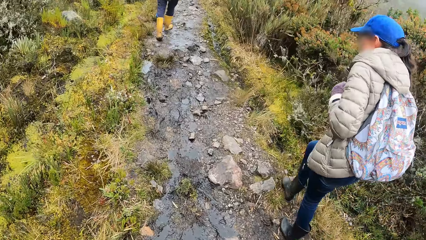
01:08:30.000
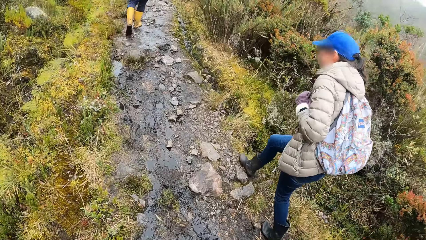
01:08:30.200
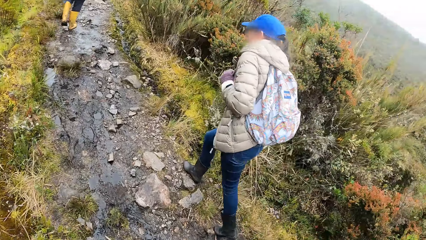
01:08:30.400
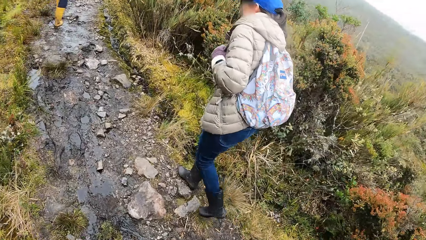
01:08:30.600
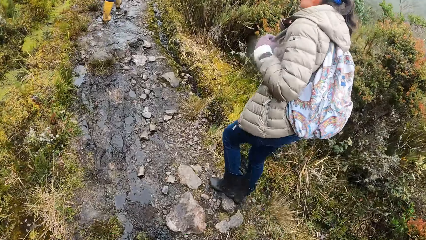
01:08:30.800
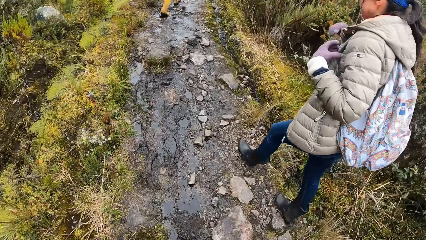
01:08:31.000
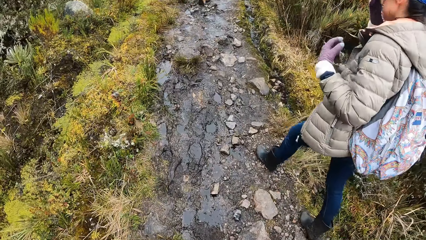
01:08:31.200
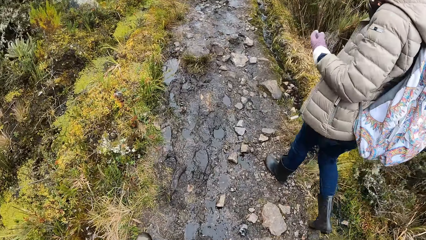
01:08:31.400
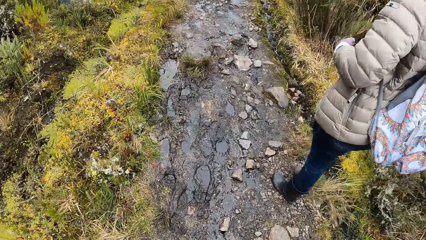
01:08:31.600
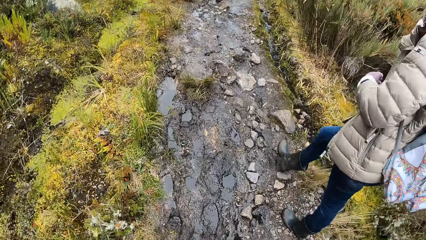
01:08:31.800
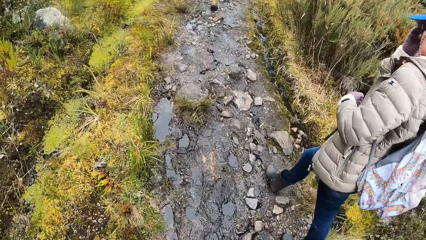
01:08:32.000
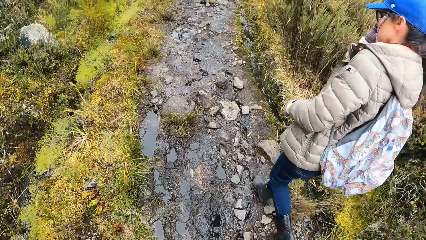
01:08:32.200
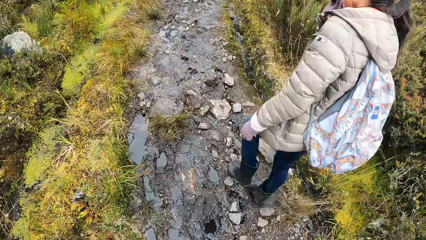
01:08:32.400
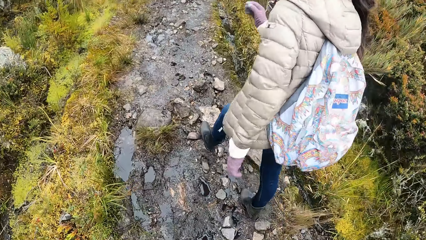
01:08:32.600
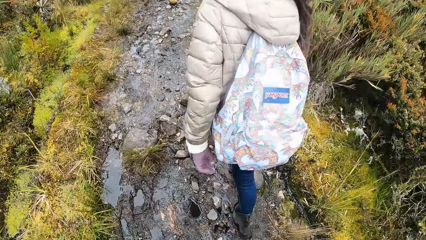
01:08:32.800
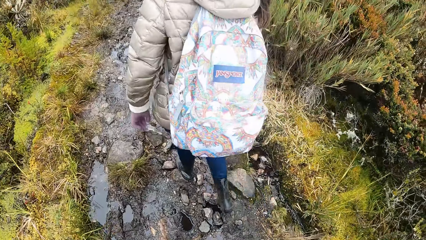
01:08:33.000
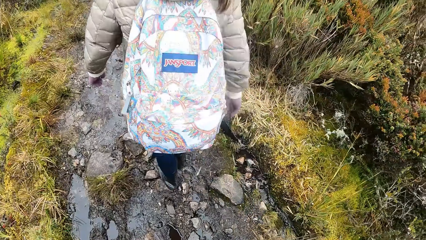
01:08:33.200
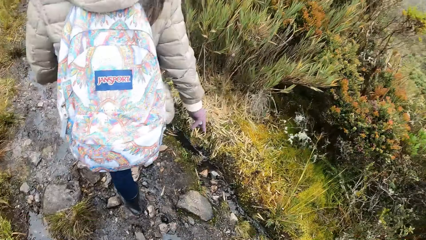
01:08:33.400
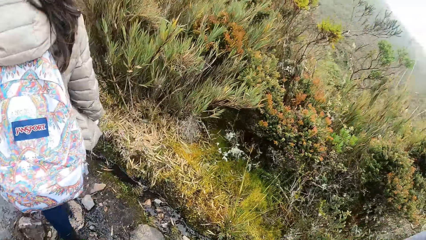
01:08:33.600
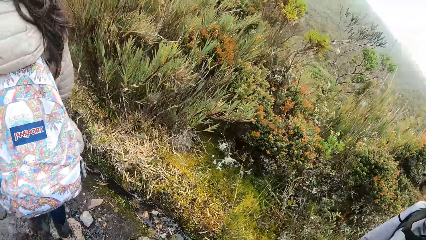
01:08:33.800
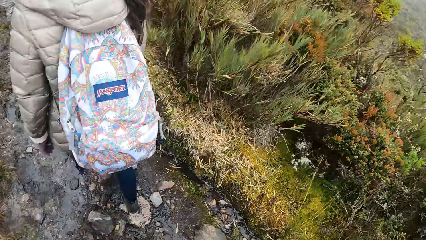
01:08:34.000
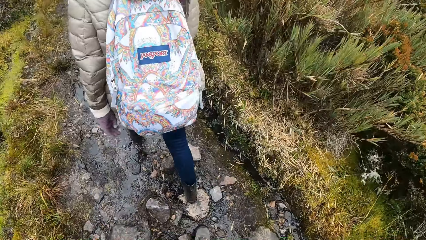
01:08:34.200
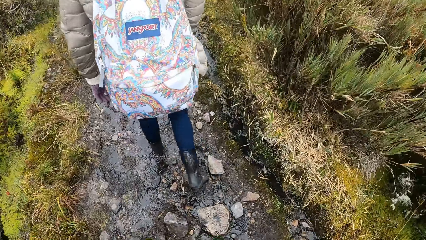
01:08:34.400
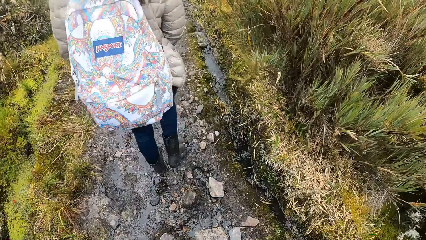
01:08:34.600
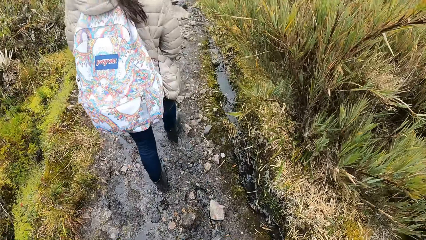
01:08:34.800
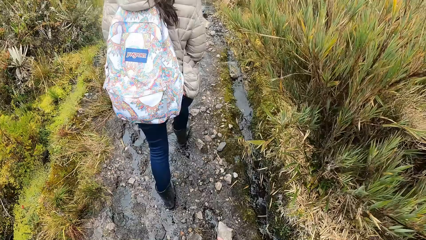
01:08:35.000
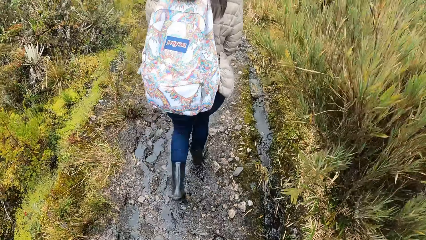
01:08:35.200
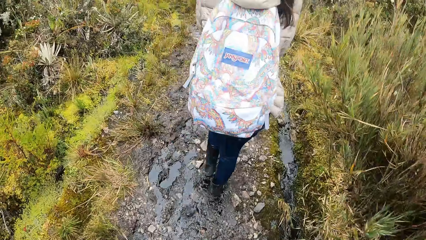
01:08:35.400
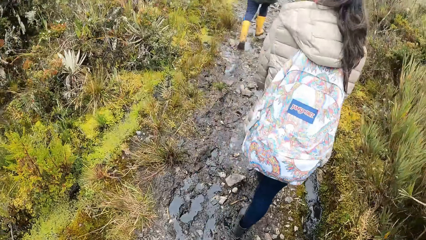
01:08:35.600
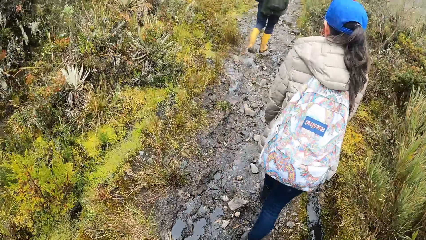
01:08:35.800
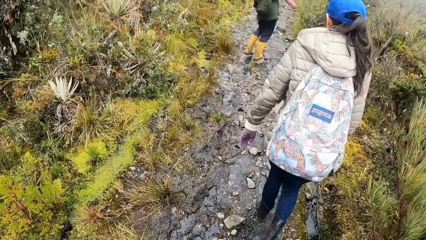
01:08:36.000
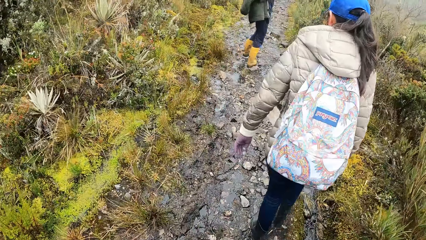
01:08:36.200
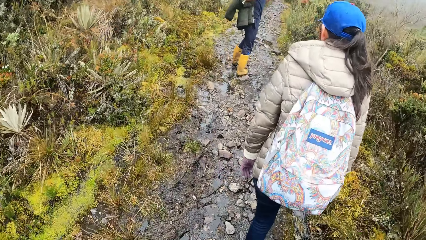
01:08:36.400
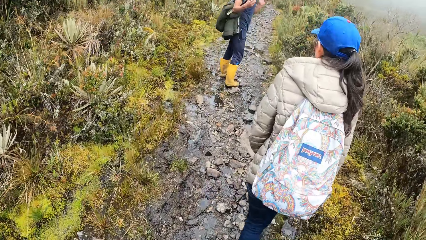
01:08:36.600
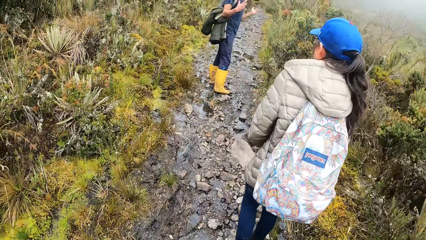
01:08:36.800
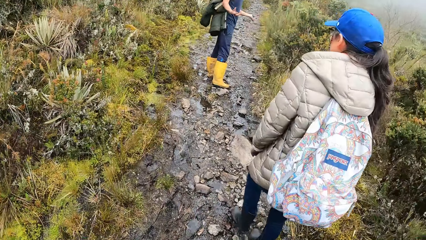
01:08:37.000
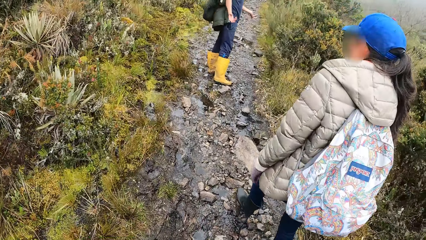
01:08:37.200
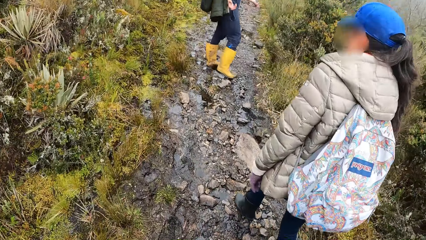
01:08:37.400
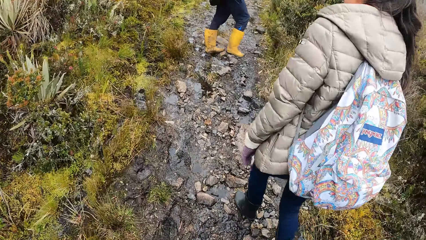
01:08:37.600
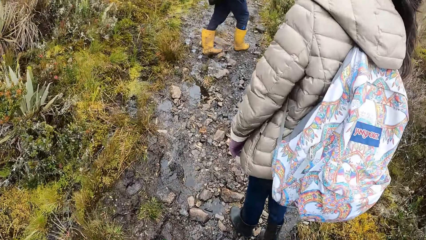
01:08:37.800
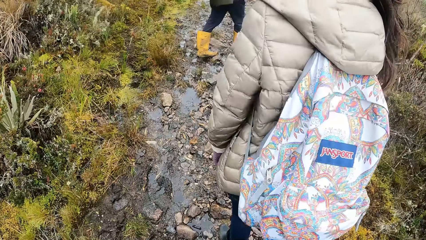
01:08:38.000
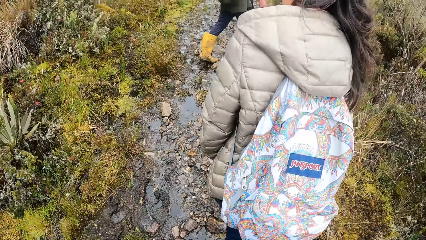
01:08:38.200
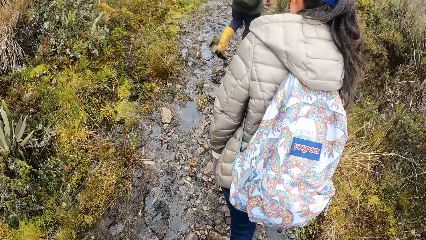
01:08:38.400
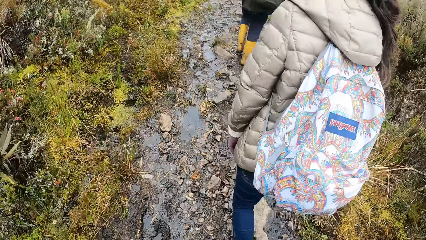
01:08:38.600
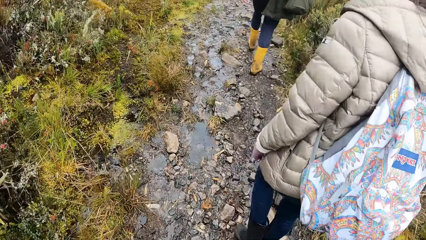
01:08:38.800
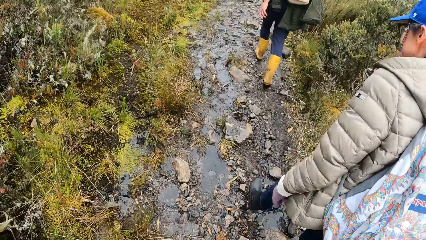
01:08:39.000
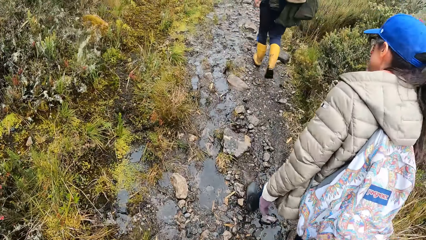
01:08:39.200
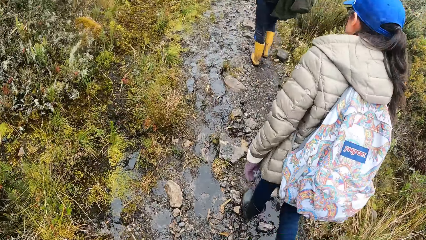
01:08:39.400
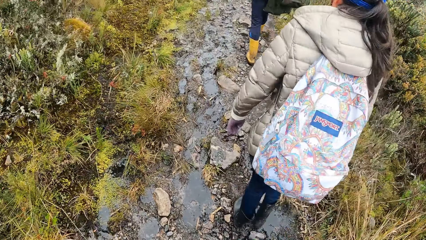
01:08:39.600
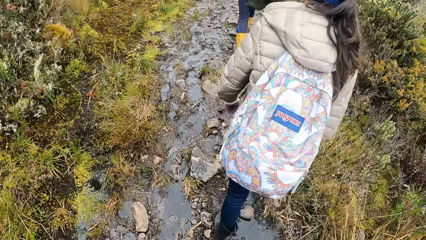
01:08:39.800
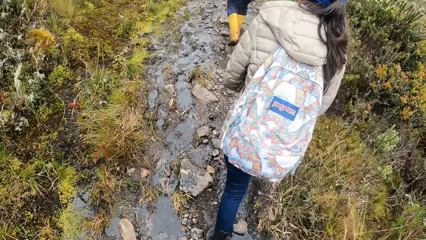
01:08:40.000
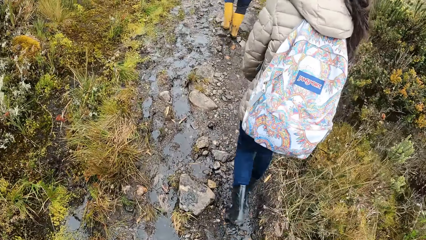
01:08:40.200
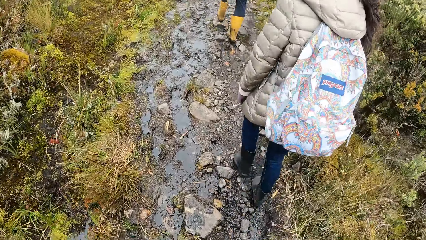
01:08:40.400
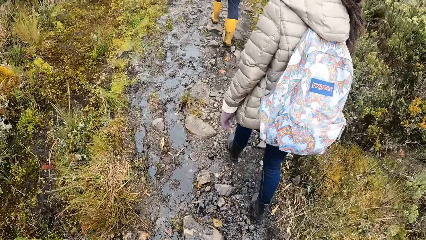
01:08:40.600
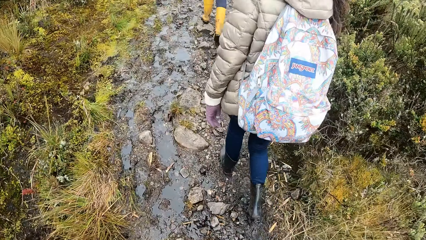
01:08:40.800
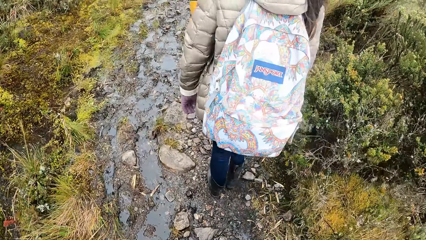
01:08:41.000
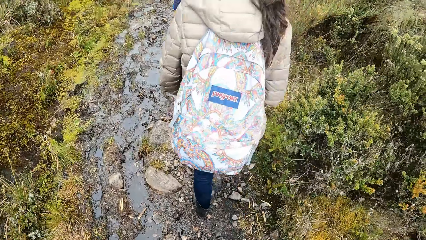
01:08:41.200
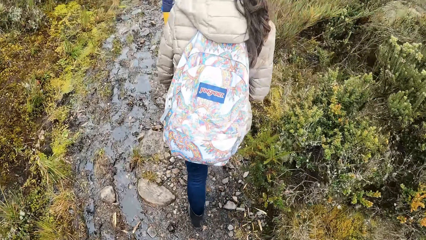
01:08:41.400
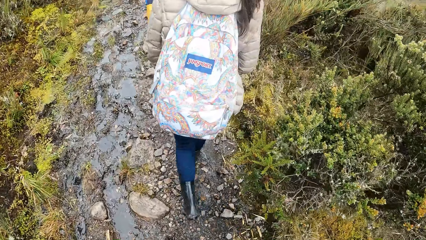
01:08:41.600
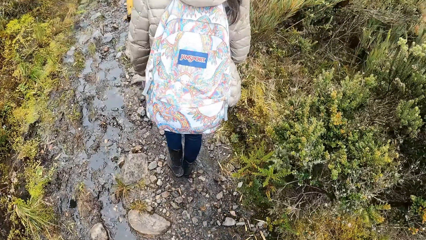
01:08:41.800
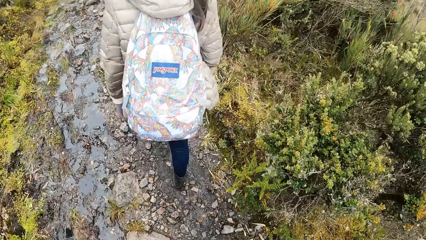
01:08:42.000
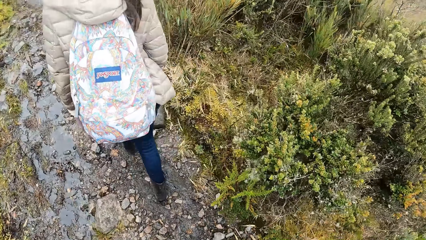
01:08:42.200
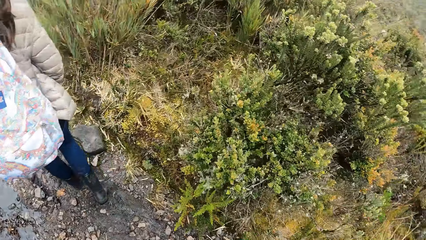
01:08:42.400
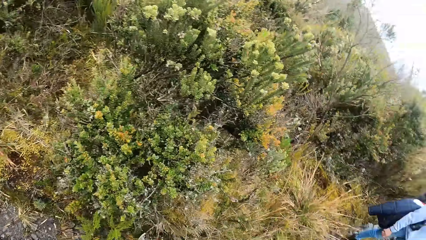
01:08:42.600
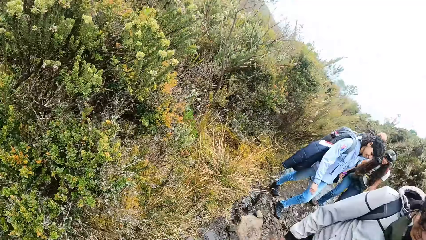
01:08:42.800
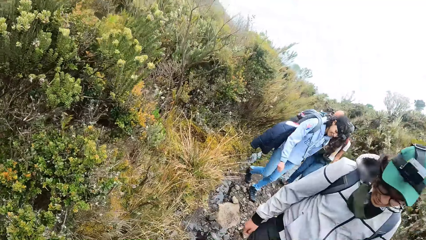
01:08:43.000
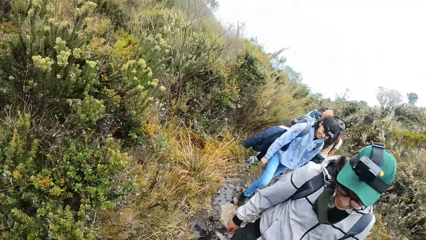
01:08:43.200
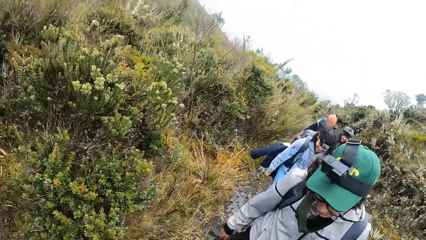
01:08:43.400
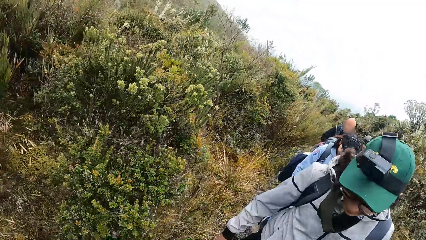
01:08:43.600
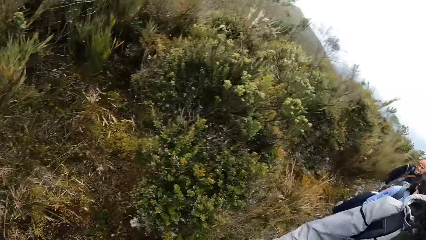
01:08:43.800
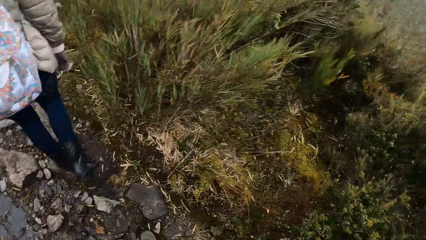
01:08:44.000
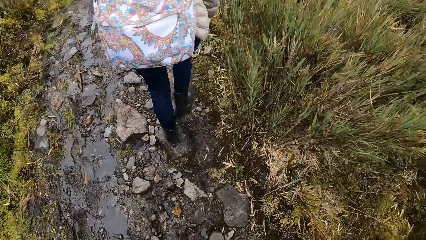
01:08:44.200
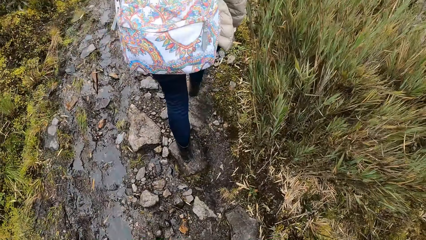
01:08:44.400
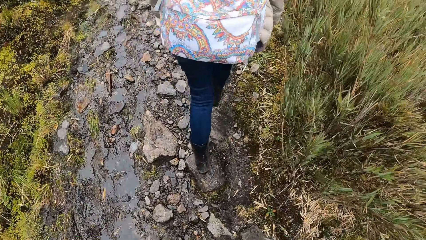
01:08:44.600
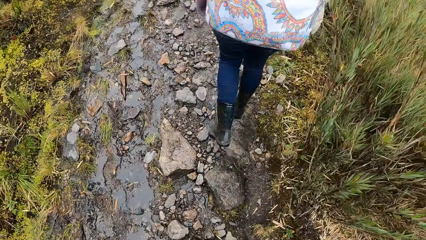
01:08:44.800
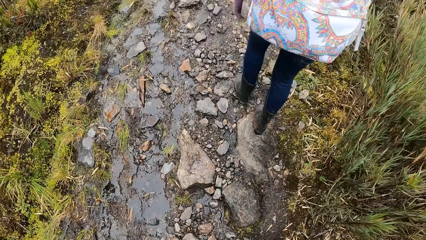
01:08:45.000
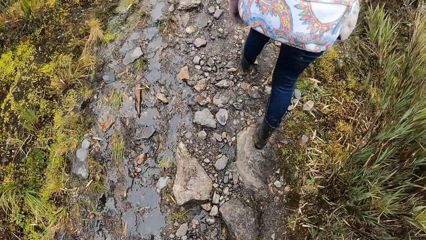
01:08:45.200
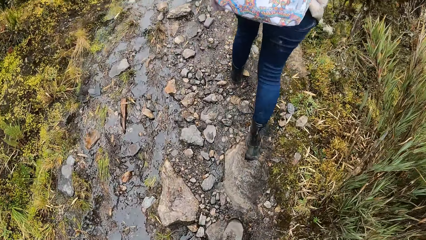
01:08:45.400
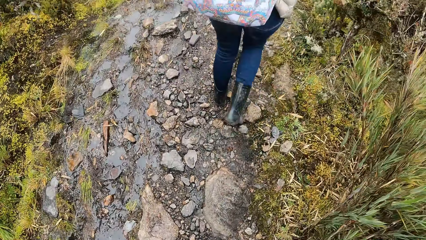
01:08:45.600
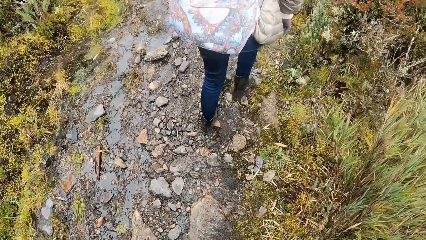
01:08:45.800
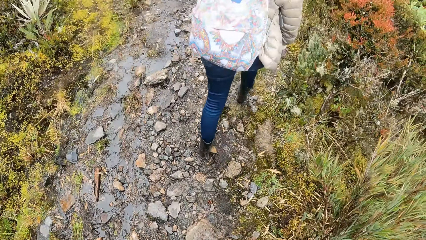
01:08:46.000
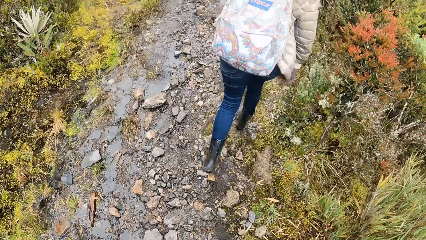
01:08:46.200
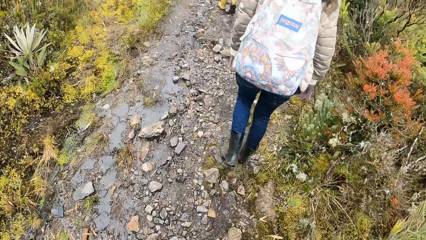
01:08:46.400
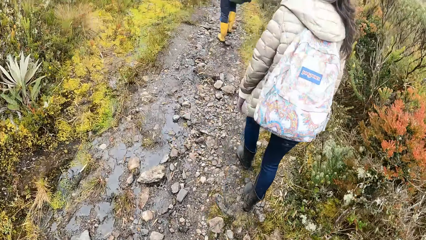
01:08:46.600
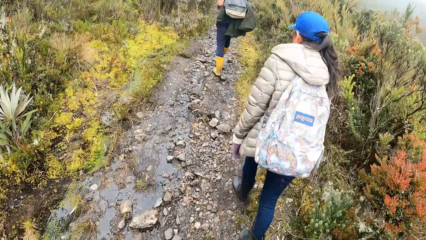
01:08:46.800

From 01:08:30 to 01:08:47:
A woman removes both hands from the straps of the backpack at her back. A man demonstrates with both hands. The camera wearer turns towards a group of people. They turn towards the woman. They look at the road.
